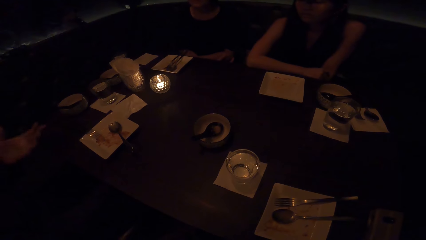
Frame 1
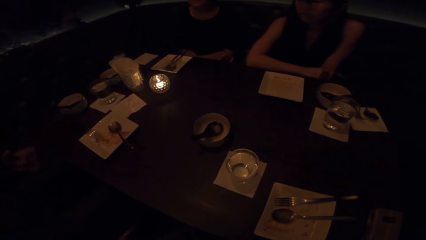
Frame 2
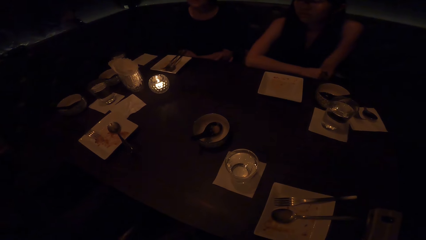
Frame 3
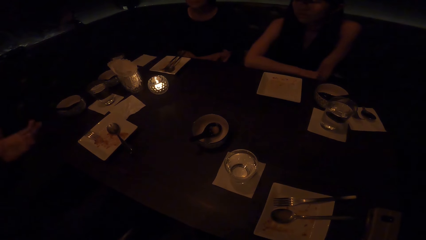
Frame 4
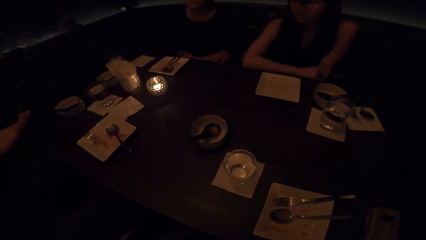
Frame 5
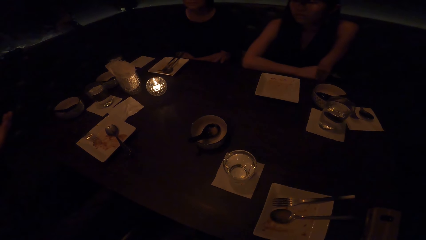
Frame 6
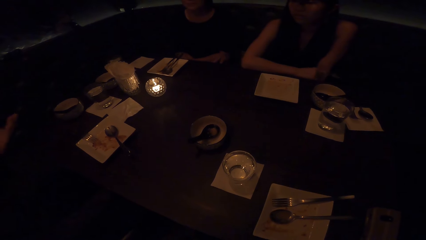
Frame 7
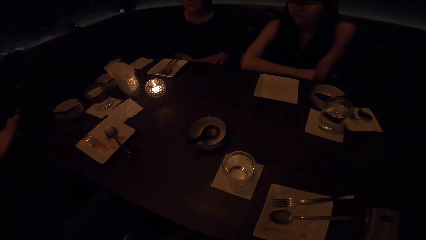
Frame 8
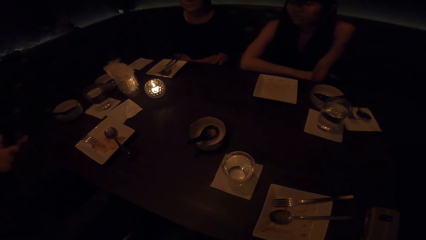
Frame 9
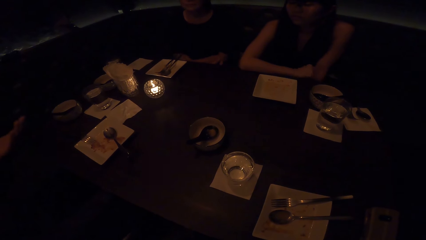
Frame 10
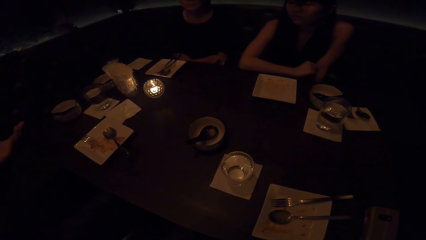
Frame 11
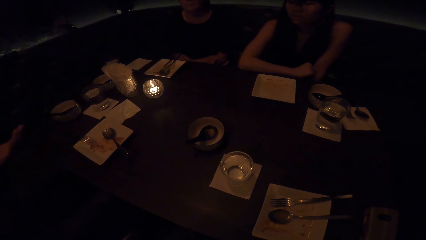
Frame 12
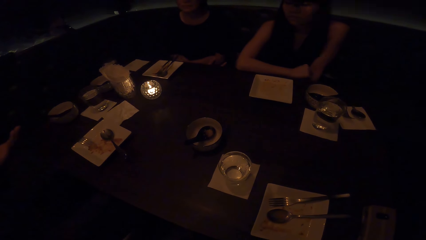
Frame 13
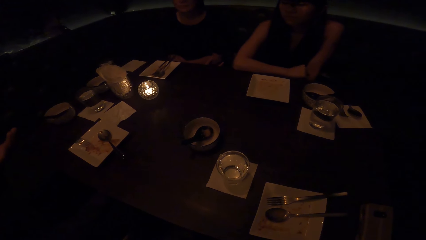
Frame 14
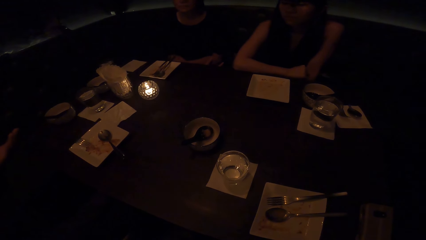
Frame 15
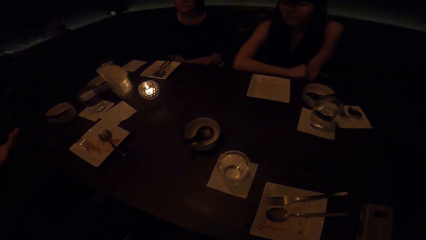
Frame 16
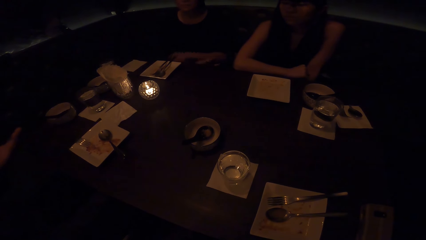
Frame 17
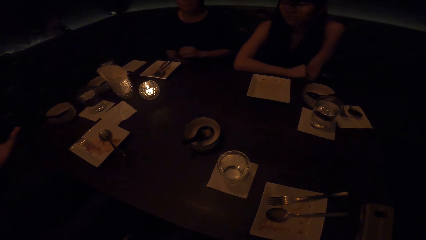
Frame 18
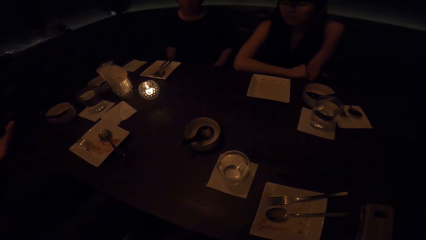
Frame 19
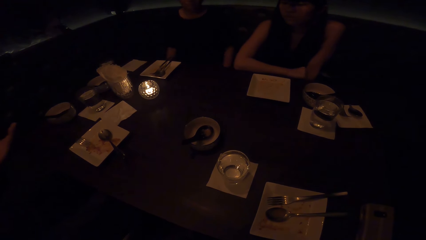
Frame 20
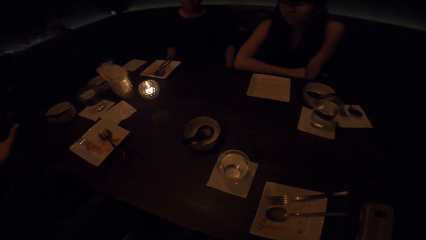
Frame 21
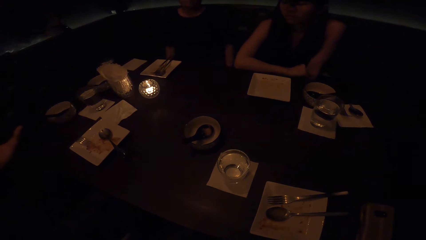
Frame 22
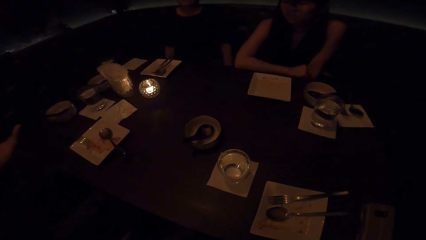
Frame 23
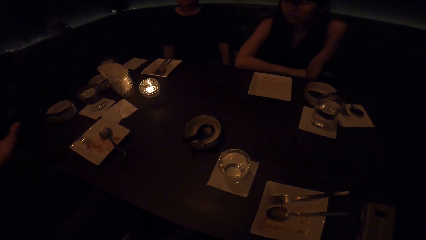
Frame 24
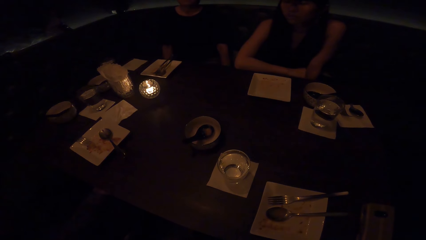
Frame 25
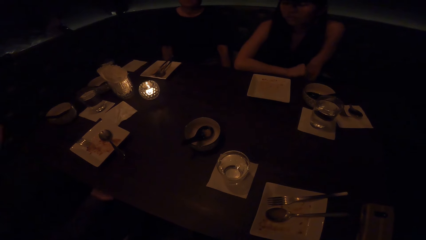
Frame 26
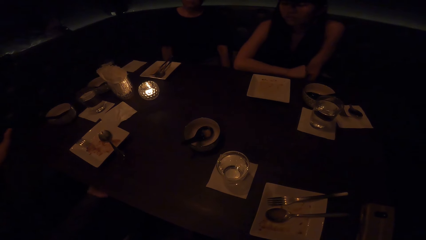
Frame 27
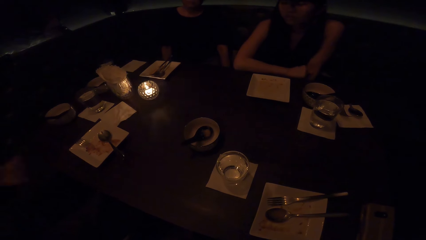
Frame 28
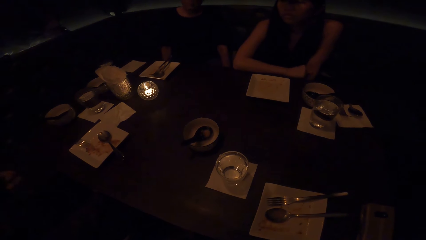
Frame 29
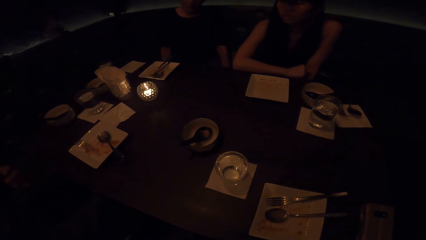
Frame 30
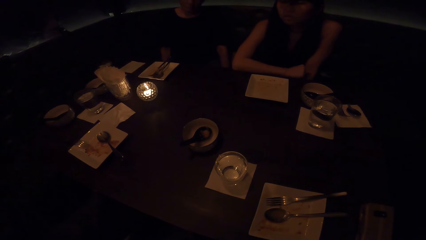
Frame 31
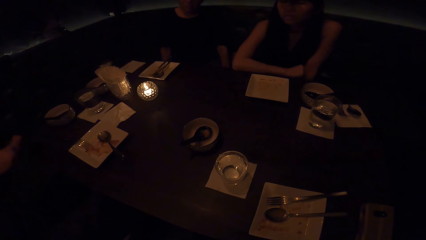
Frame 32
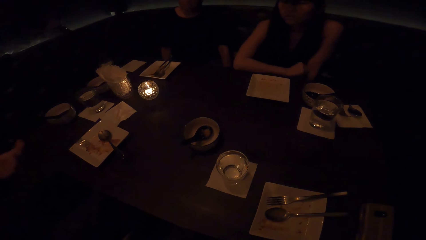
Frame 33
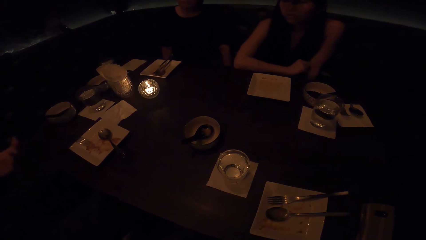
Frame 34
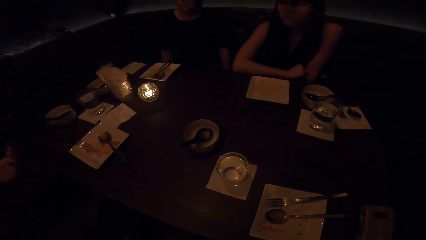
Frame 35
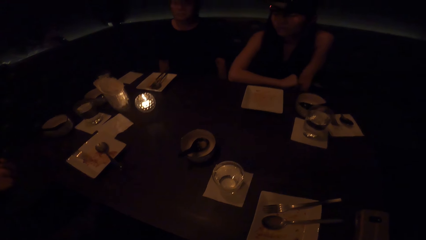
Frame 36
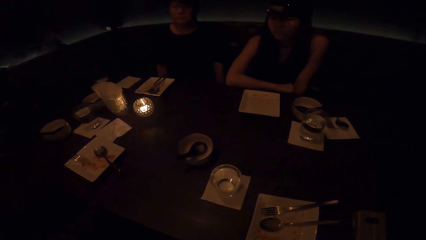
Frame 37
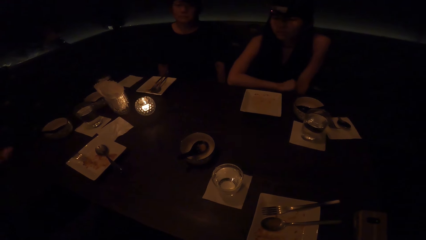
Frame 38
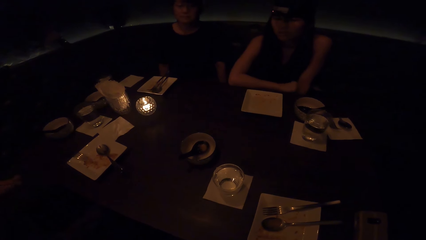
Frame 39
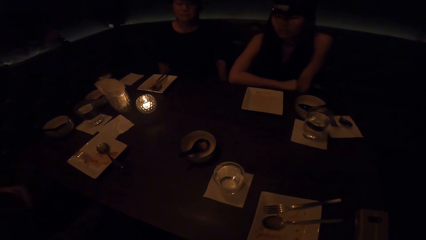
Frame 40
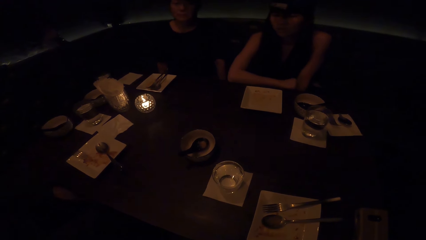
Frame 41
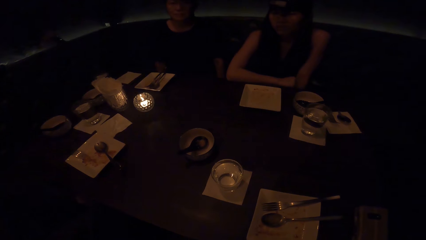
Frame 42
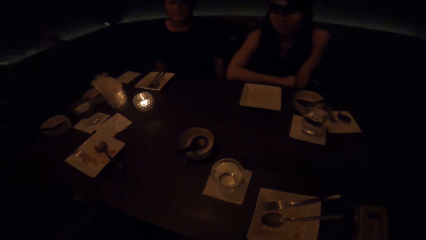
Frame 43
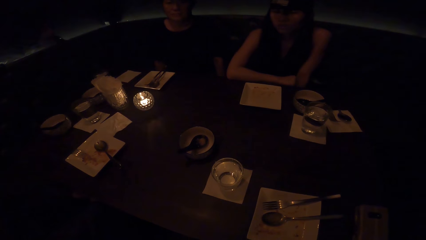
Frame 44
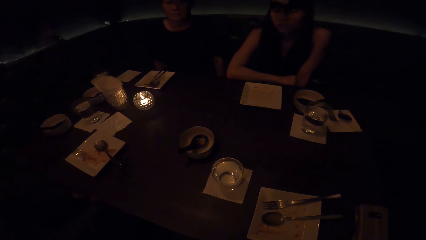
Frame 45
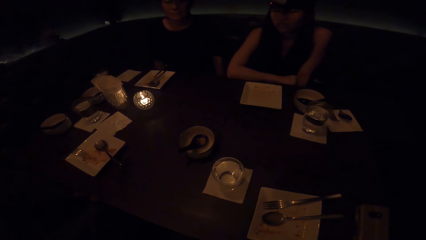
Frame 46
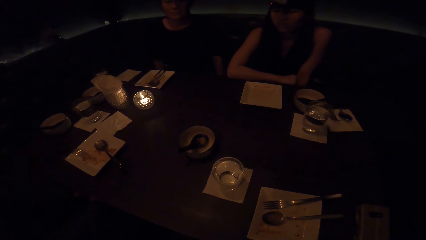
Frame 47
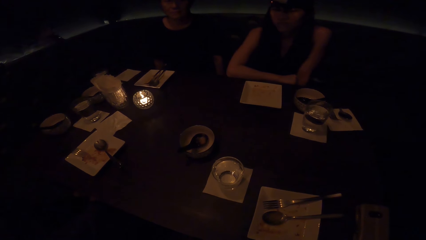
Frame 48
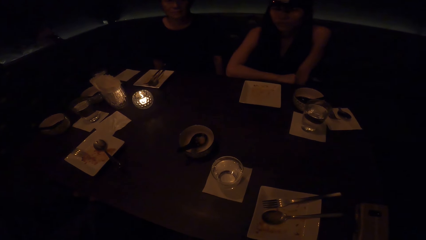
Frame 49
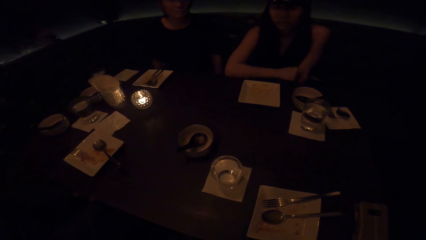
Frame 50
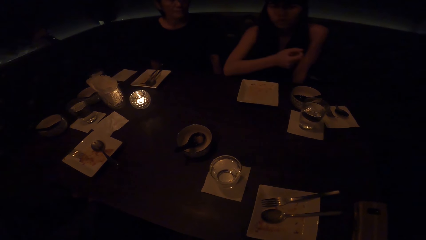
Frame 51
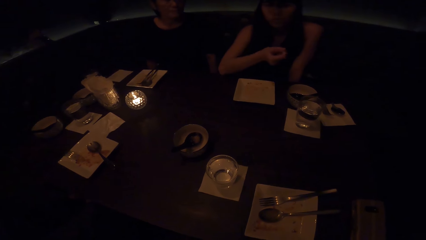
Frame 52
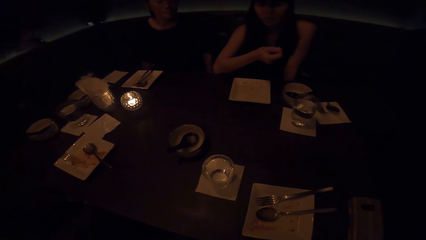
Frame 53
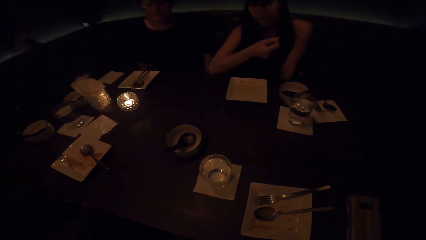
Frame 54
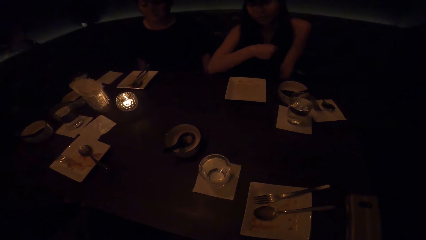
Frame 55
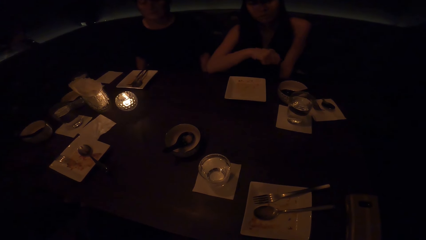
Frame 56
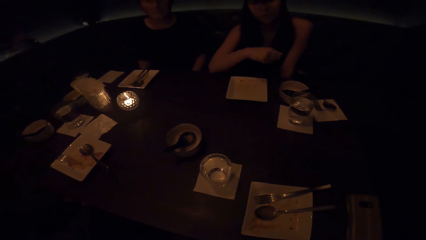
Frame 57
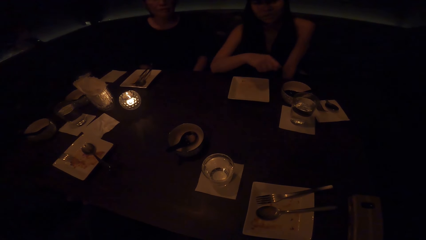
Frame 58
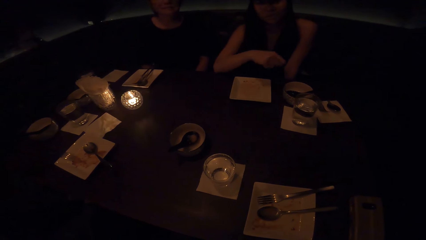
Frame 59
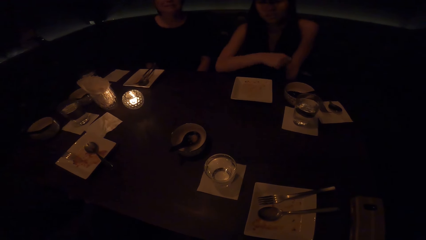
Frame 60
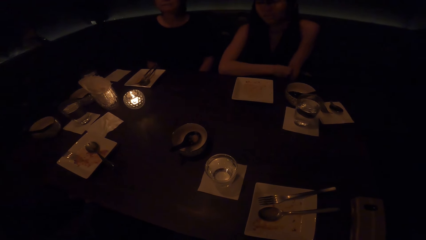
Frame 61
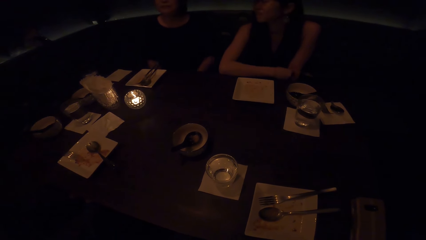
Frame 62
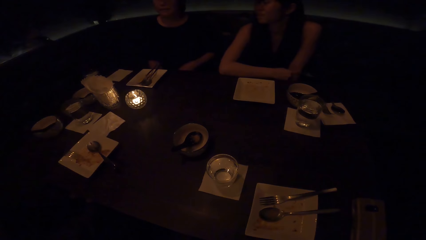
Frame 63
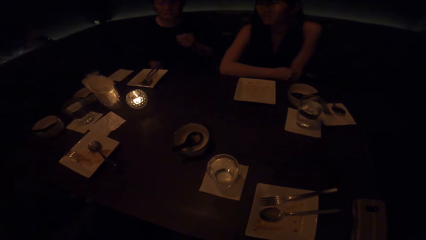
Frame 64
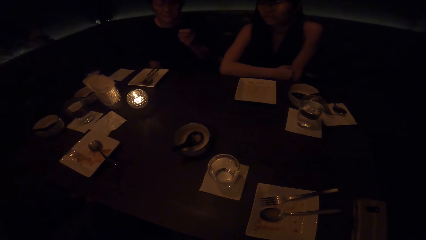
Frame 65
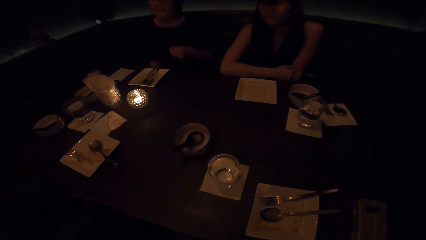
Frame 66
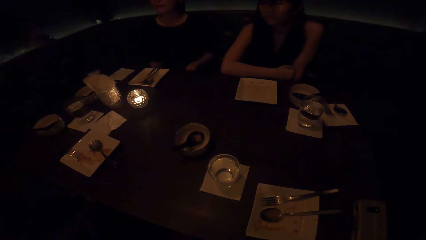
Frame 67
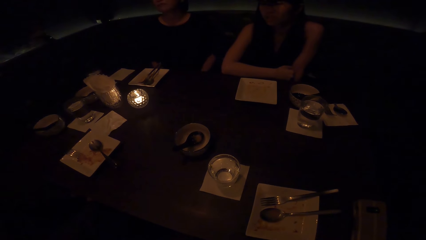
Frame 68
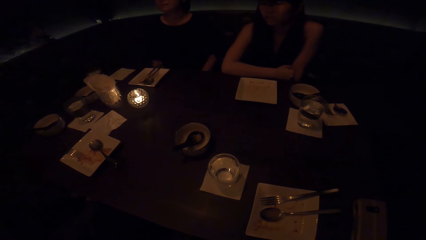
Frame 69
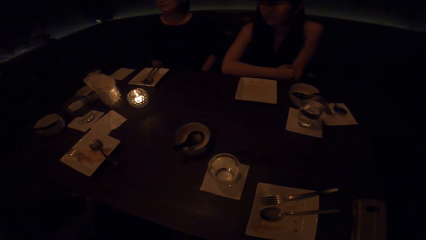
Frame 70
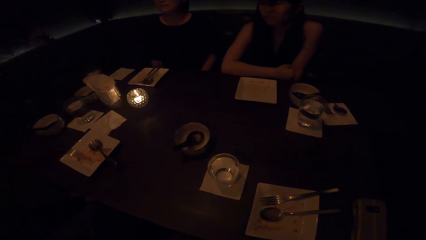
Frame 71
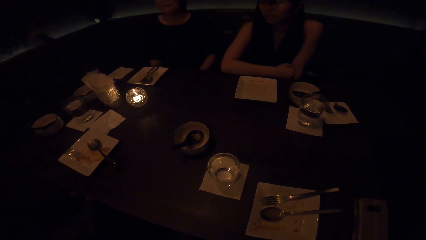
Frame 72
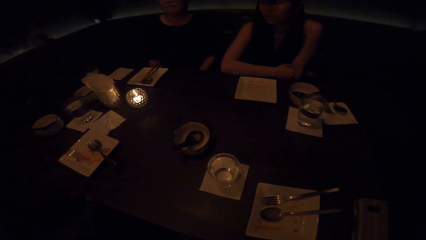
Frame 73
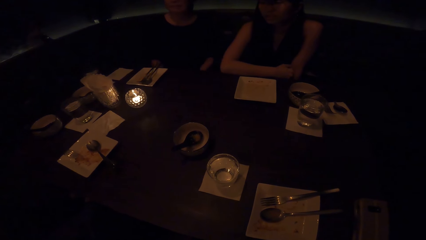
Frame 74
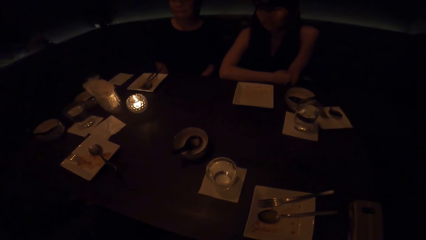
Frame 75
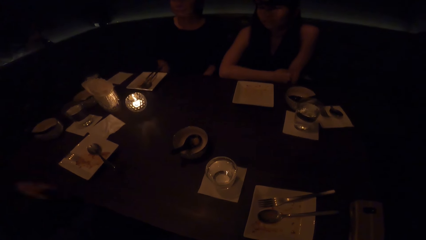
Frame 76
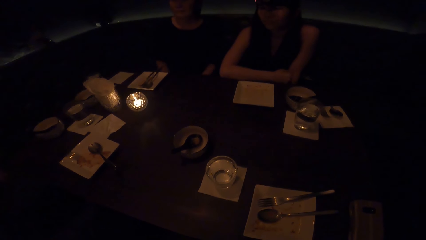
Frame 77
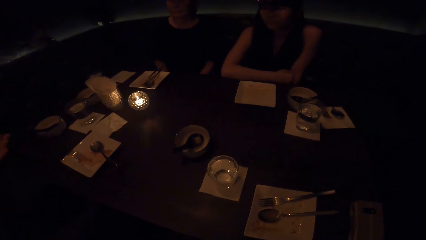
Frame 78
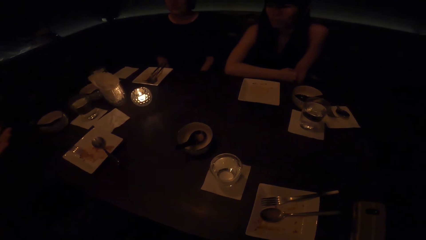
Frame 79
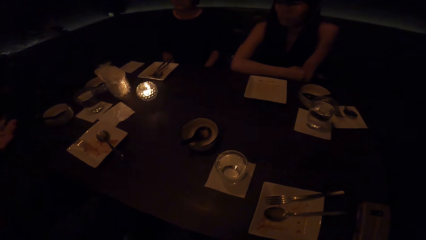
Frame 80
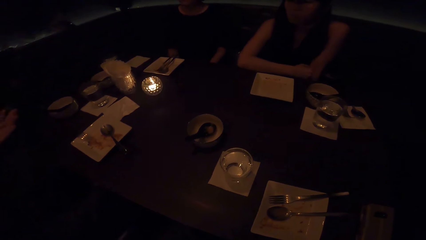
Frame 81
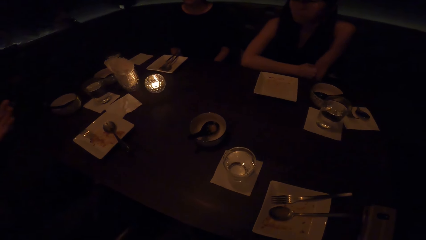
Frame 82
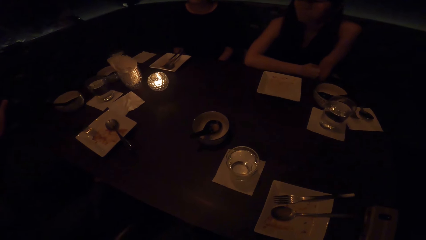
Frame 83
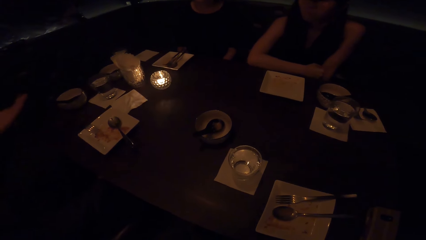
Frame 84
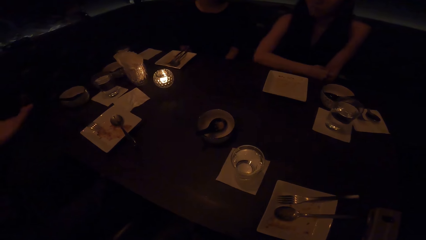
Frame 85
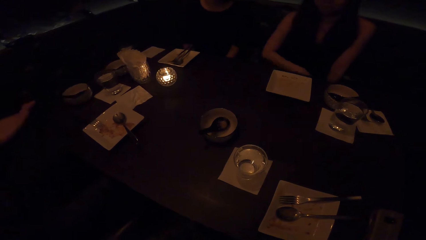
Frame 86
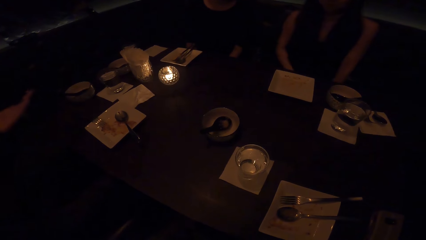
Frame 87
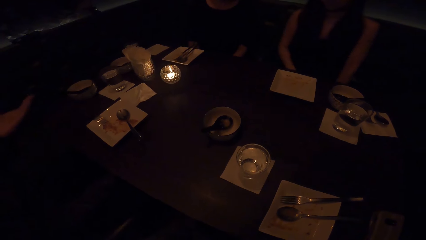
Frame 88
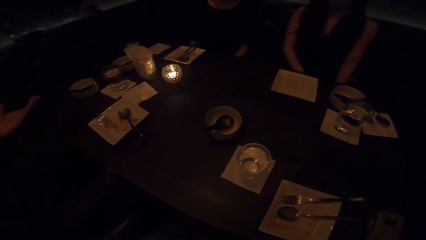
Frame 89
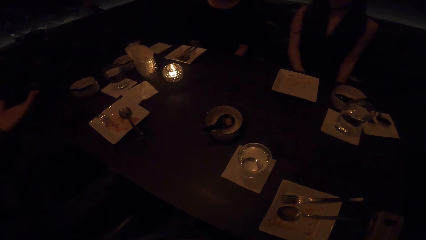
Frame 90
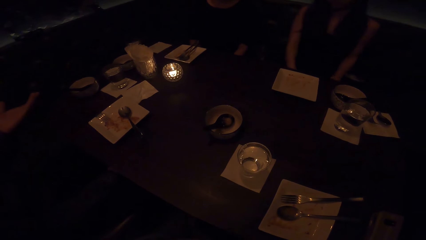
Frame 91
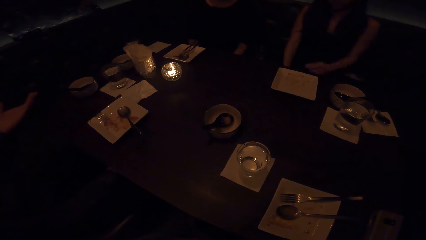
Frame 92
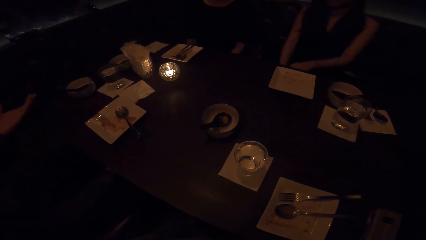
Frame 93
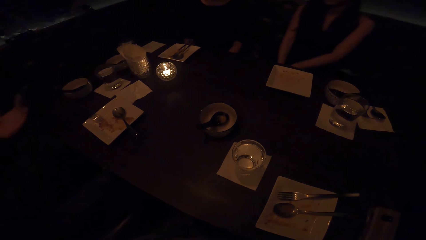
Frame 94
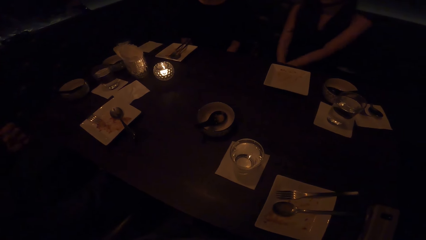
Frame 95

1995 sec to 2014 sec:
The camera wearer sits along the table with a man, a woman and another woman. The other woman lifts her hands. The first woman lifts her hand. The man raises his hand.
